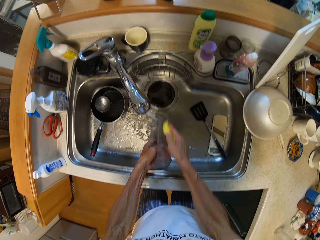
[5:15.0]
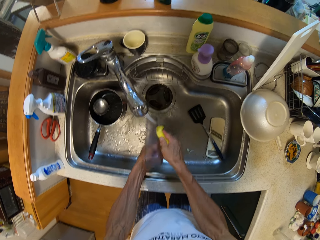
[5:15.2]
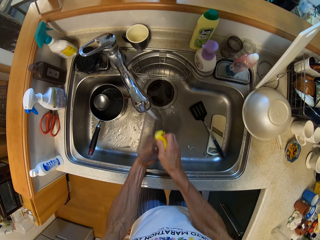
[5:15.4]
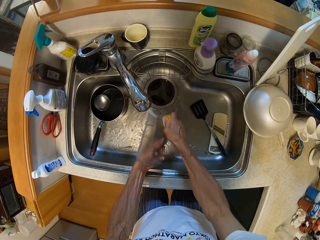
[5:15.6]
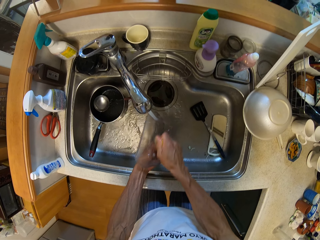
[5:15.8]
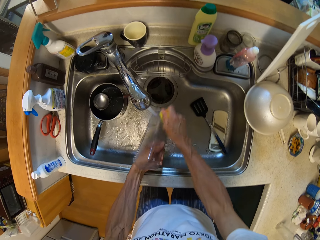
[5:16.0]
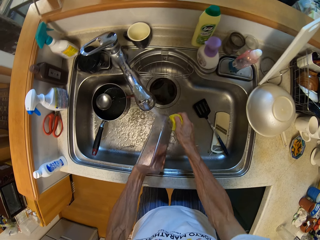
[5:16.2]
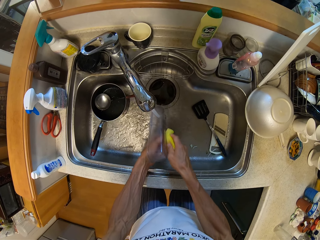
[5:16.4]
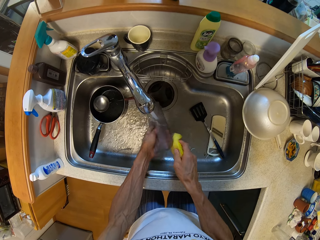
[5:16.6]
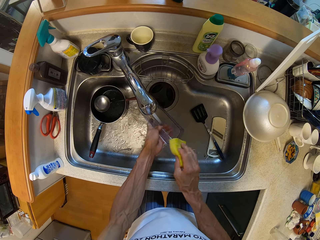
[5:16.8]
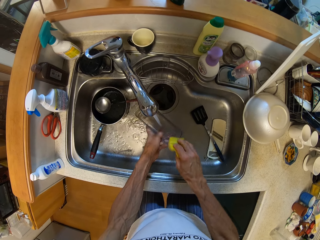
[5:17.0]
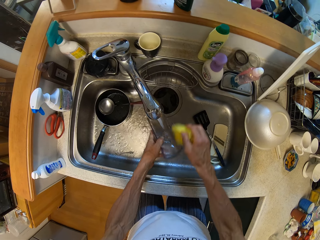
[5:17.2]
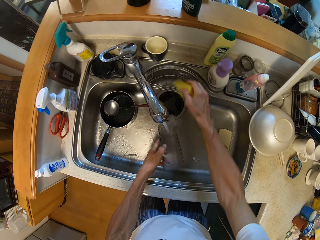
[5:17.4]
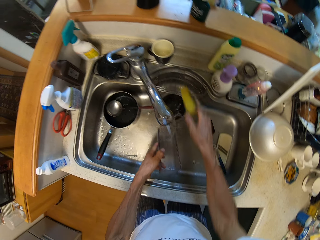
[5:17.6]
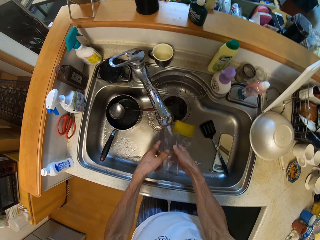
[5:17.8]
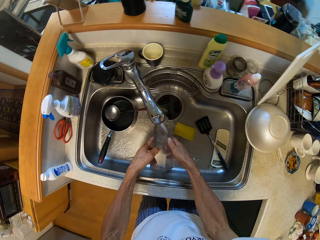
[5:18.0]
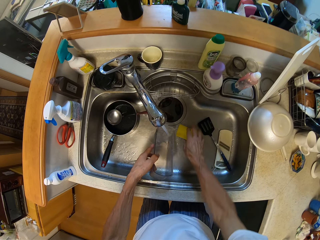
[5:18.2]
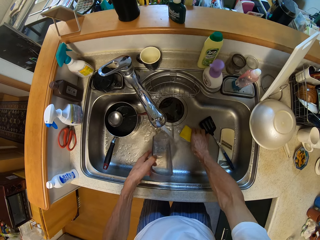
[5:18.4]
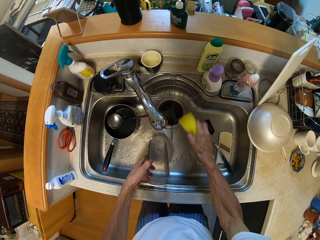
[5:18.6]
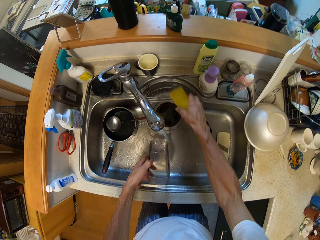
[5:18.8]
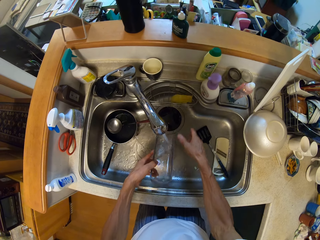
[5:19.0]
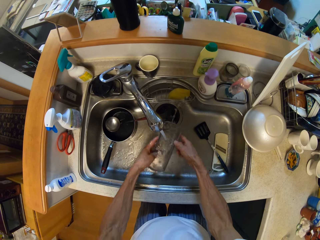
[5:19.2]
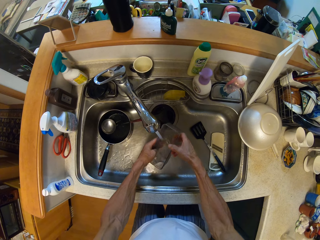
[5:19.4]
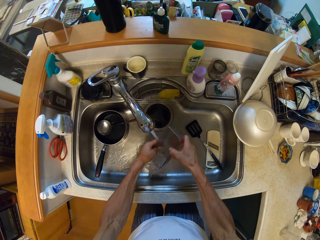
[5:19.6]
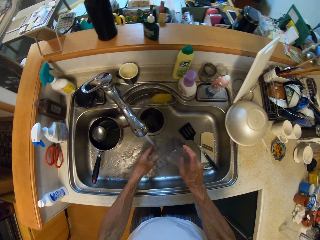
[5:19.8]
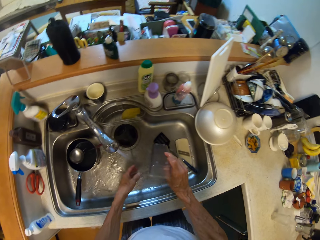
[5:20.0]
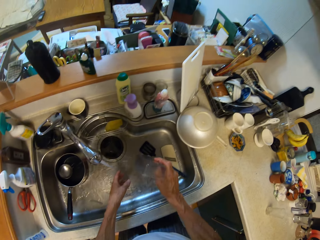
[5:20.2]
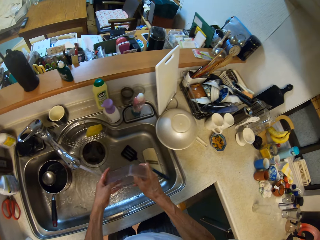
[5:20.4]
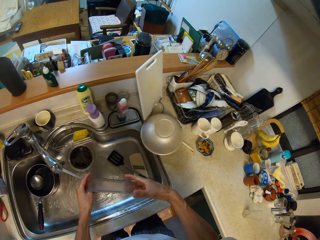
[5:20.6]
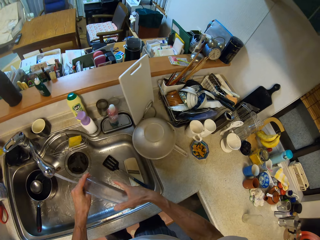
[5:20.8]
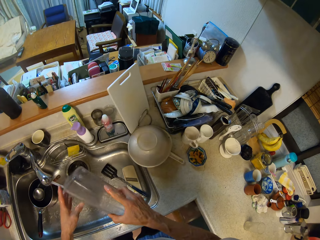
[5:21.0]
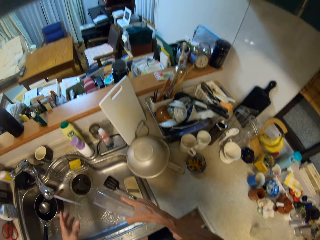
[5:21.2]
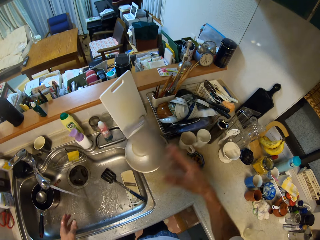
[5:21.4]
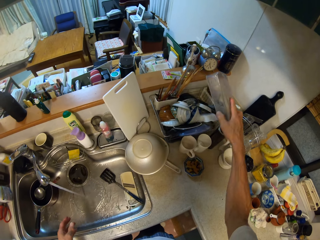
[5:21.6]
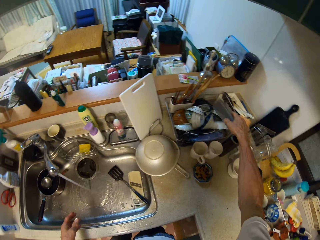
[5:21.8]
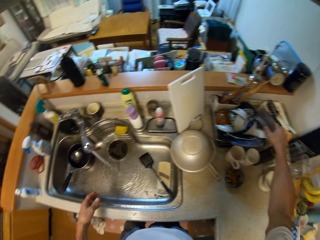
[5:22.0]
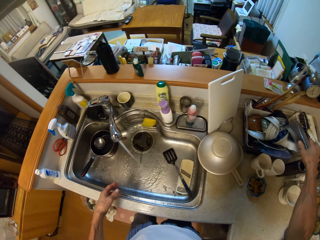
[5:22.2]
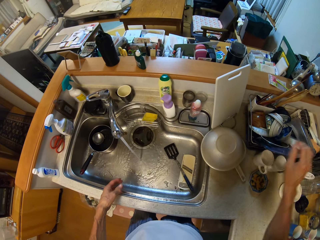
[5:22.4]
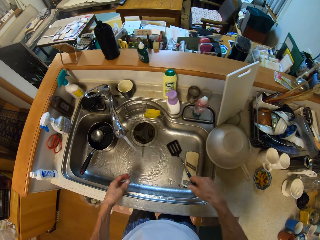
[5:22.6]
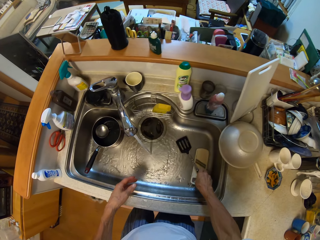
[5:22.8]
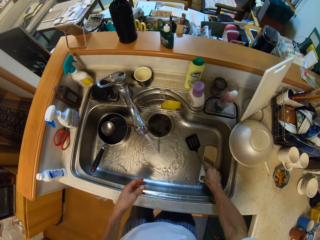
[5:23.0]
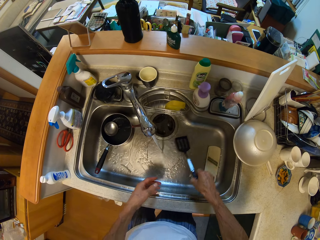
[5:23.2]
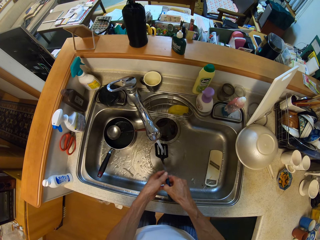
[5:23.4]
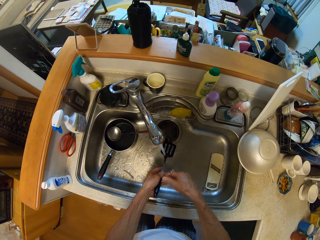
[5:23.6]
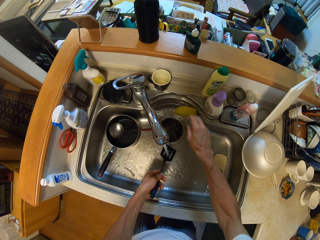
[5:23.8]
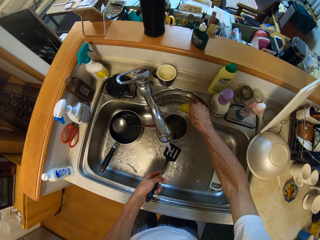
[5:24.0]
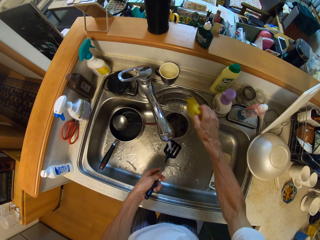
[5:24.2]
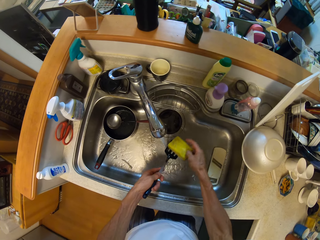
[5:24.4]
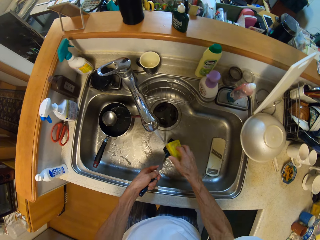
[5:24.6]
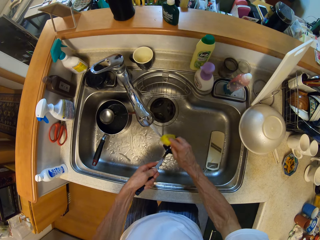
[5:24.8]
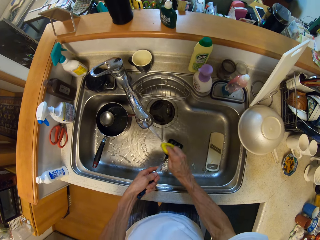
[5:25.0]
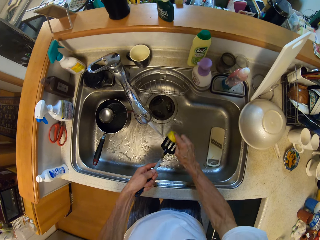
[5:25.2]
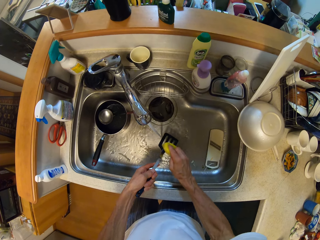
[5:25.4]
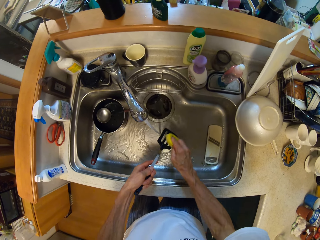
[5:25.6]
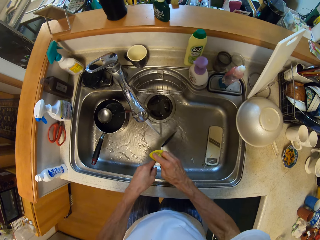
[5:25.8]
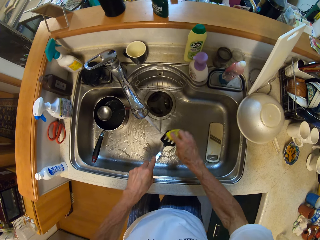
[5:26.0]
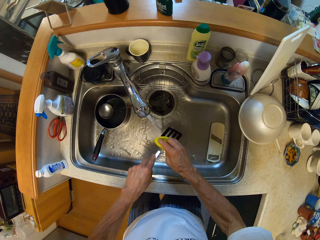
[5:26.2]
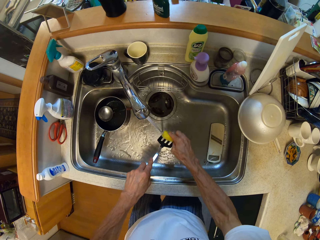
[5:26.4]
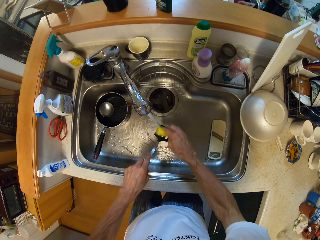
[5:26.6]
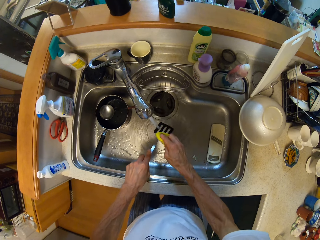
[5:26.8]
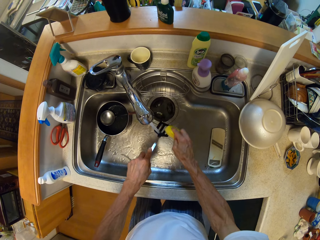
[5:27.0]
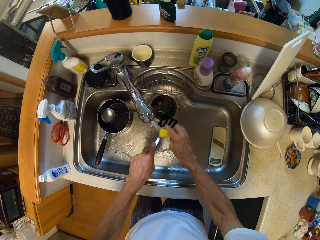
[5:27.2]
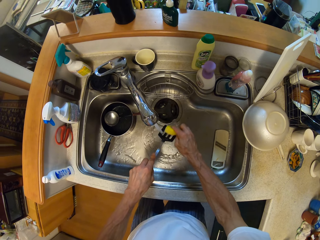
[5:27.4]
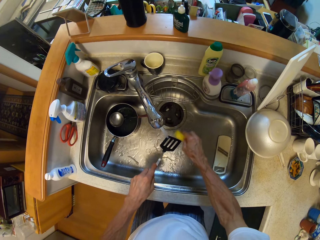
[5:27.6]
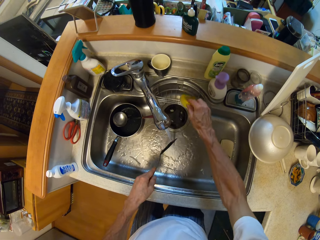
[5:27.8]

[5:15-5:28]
The camera wearer puts down a scrubber in a sink. They pick up the scrubber from the sink. They put the scrubber in a sink holder rack. They clean a can with running water from a tap. They put down the can in a utensils rack. They pick up a spatula from the sink. They pick up the scrubber from the sink holder rack. They clean the spatula with the scrubber and running water from the tap.

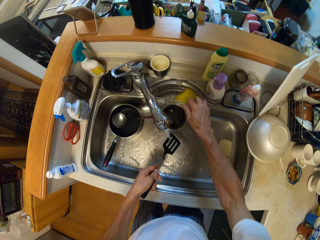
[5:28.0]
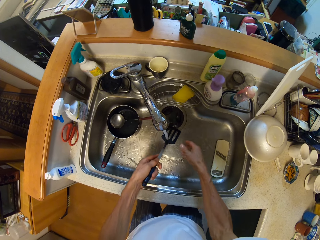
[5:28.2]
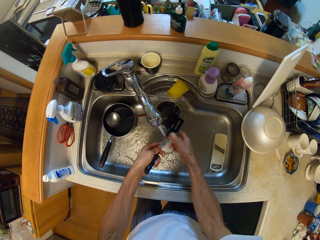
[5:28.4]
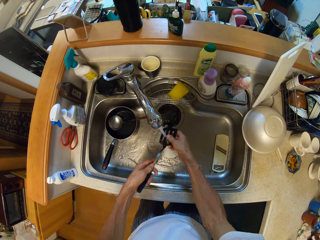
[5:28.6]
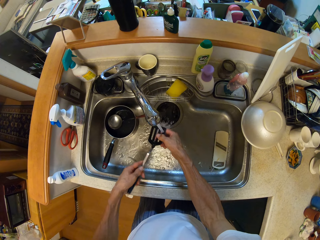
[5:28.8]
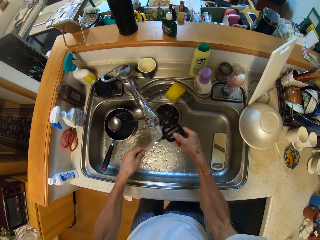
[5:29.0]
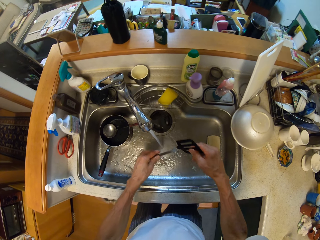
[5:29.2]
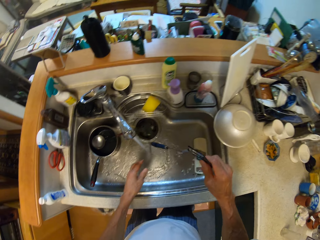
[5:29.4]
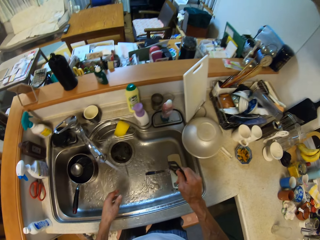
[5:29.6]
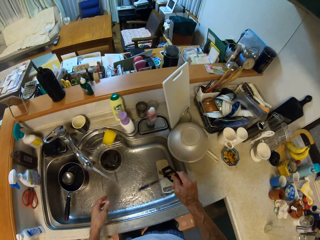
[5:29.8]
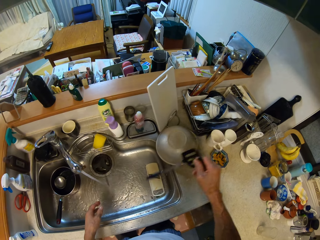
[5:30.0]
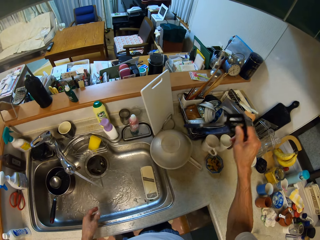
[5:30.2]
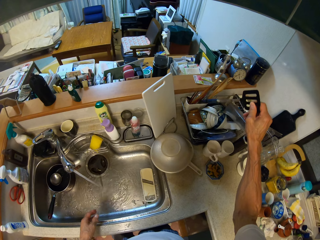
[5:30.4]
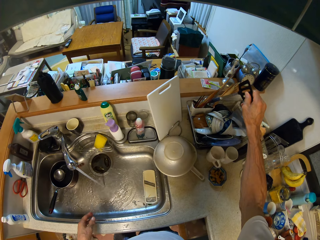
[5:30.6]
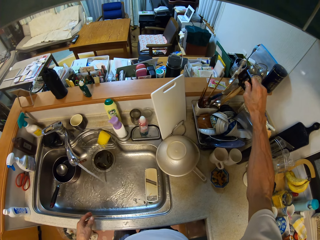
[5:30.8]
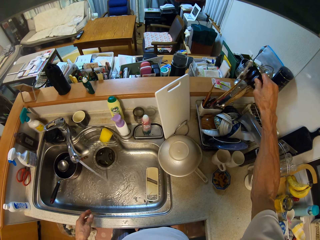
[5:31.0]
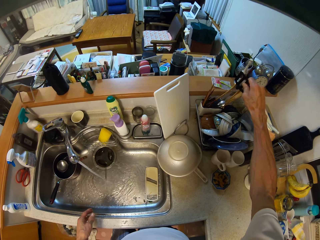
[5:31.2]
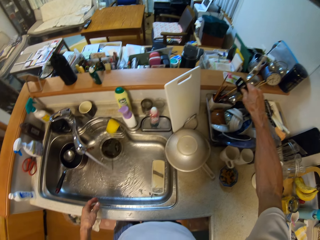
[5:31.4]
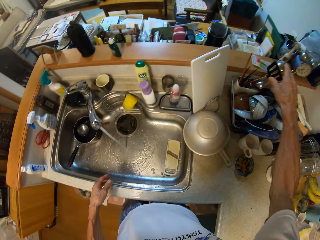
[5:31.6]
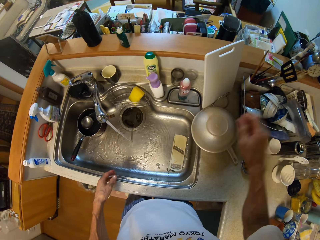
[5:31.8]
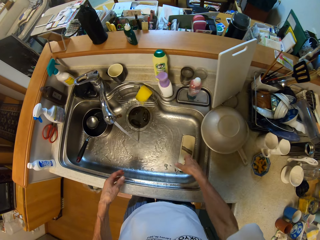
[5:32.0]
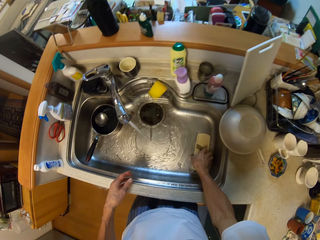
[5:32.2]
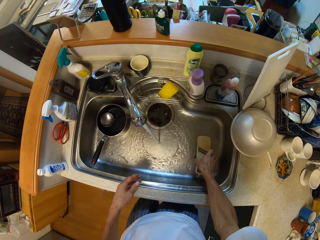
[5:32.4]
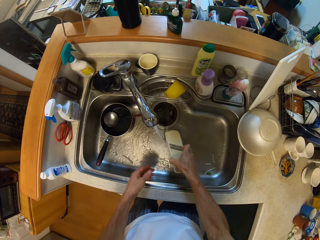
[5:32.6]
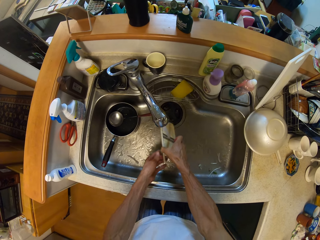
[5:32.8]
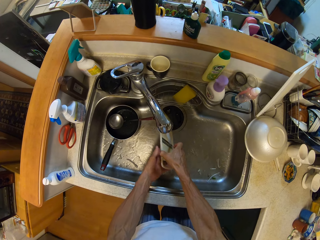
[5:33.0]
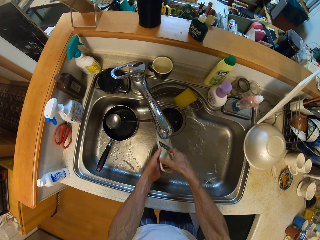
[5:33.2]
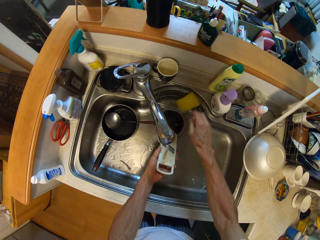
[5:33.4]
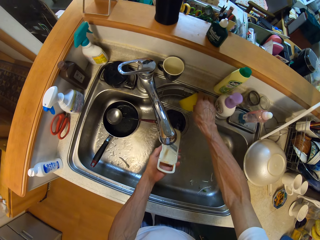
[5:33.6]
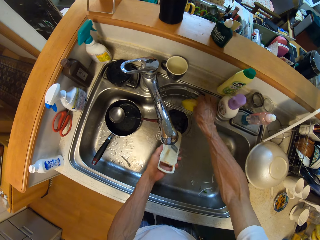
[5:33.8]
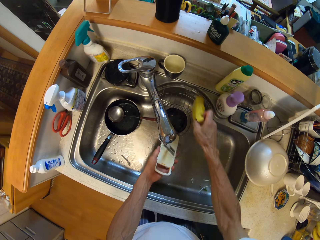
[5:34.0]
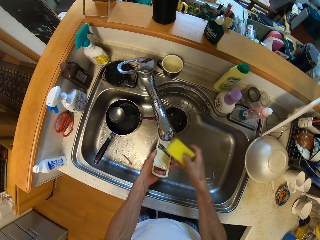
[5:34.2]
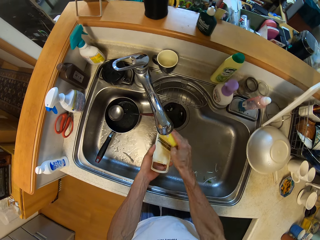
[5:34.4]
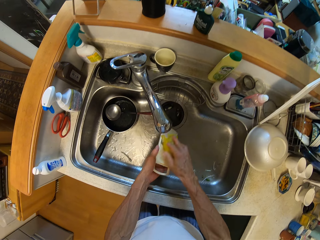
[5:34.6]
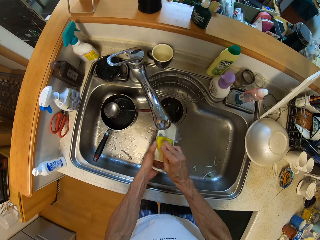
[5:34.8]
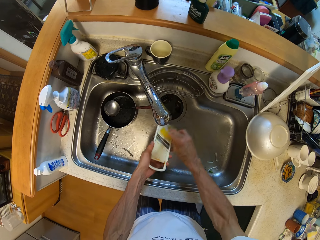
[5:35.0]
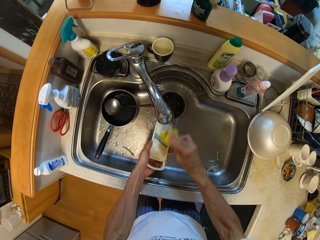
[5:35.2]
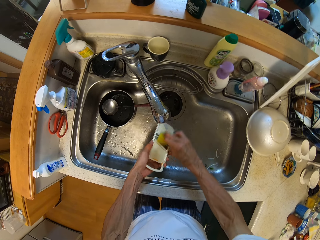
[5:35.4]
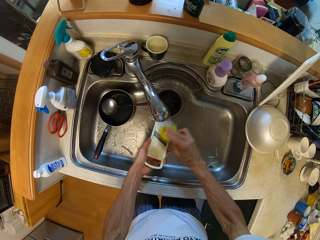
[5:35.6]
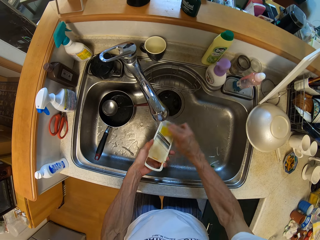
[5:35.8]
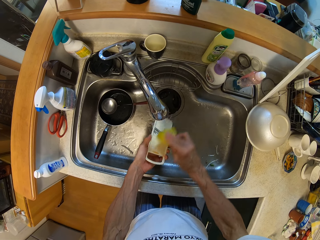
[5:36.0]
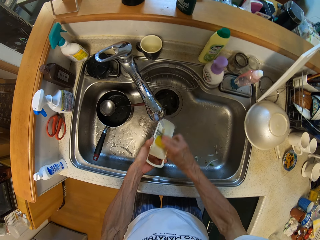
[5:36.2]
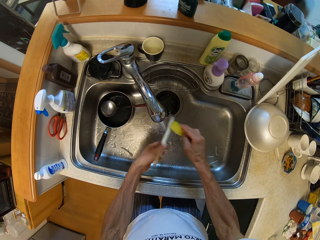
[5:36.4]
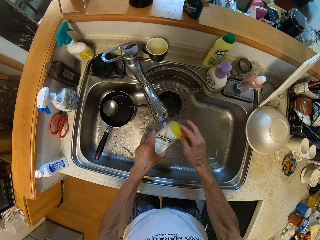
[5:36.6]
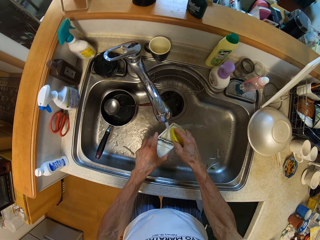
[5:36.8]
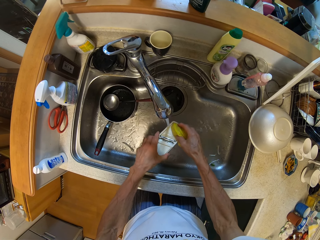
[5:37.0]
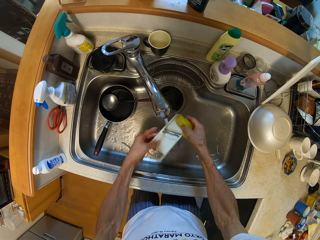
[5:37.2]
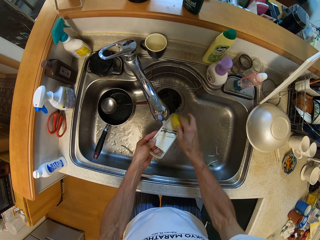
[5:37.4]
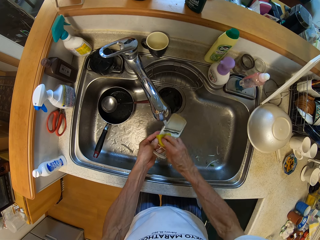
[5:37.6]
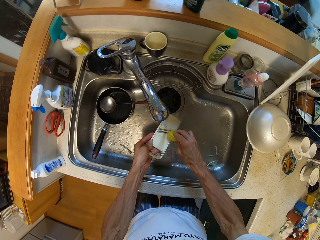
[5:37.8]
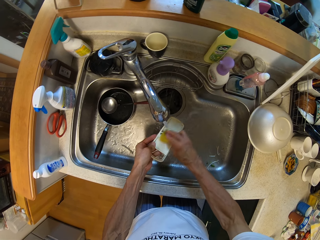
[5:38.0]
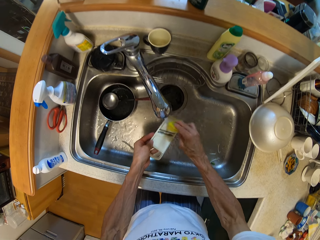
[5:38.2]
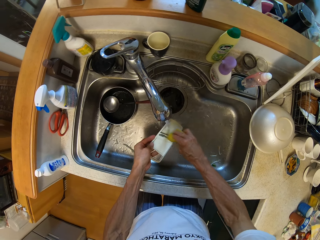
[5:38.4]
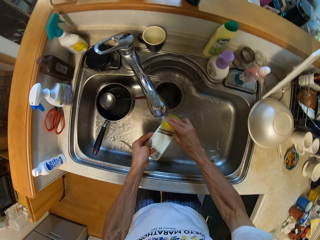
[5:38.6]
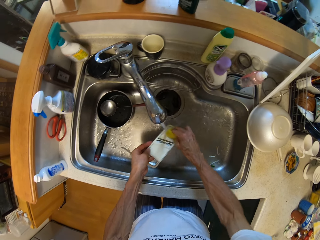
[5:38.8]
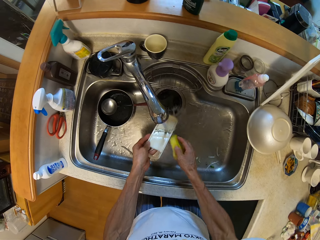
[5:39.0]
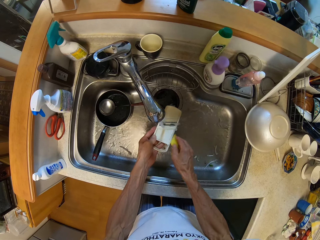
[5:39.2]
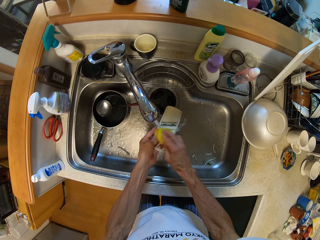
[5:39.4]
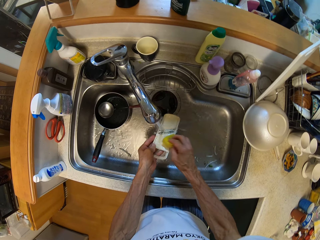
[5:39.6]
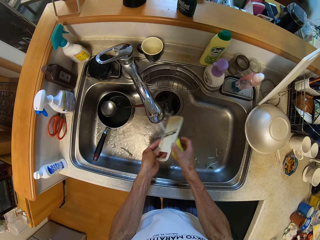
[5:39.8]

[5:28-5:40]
The camera wearer puts down a scrubber in a sink holder rack. They clean a spatula with running water from a tap. They put down the spatula in a utensils rack. They pick up a grater from a sink. They clean the grater with running water from the tap. They pick up the scrubber from the sink holder rack. They clean the grater with the scrubber and running water from the tap.
